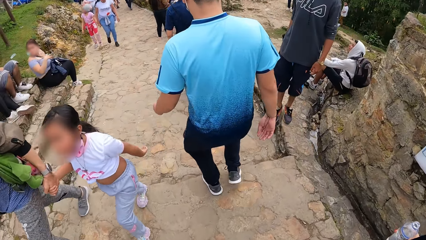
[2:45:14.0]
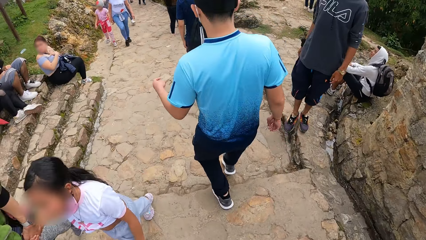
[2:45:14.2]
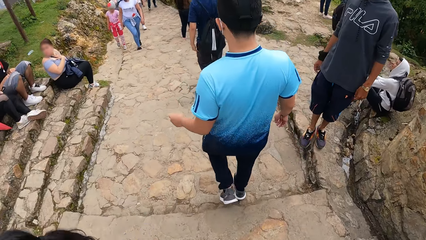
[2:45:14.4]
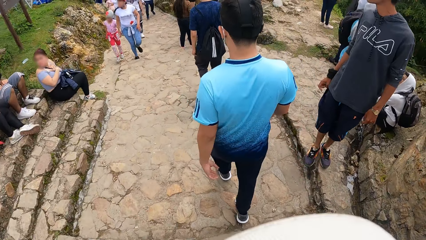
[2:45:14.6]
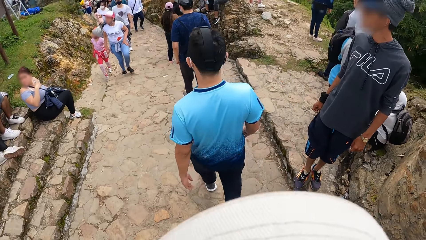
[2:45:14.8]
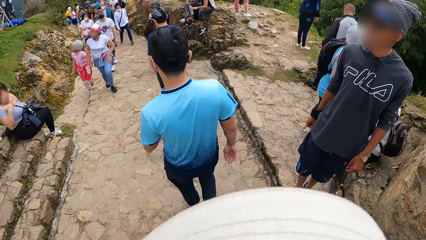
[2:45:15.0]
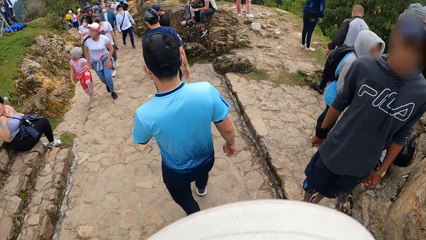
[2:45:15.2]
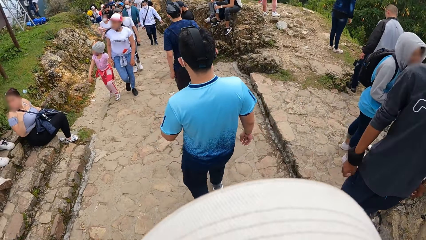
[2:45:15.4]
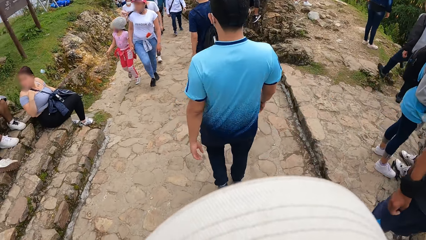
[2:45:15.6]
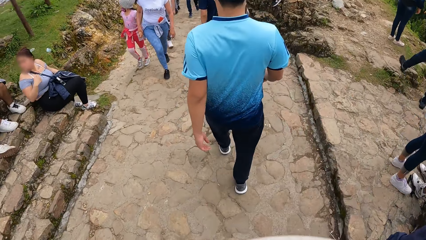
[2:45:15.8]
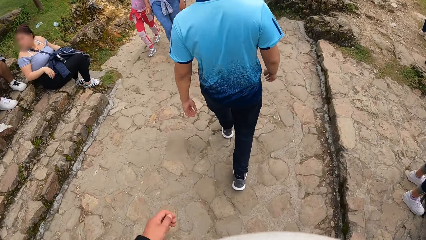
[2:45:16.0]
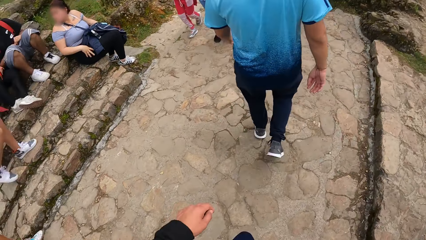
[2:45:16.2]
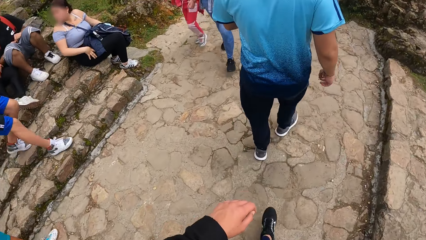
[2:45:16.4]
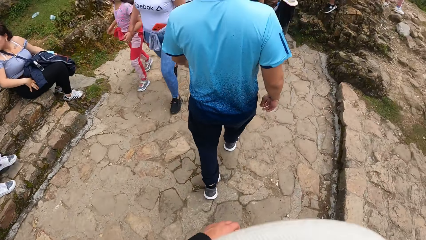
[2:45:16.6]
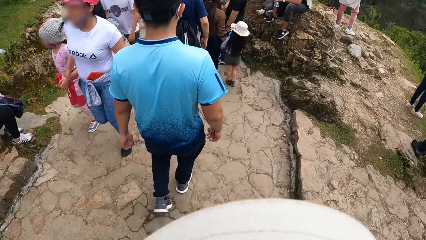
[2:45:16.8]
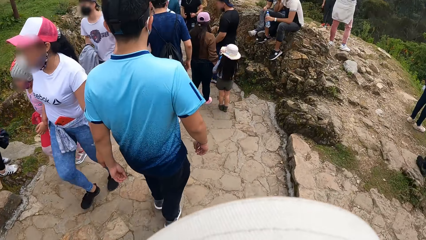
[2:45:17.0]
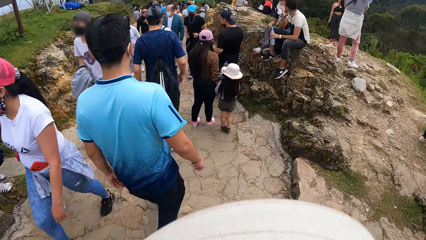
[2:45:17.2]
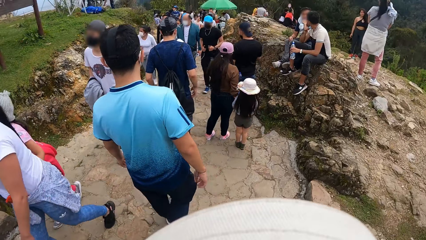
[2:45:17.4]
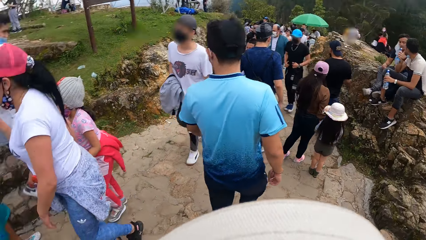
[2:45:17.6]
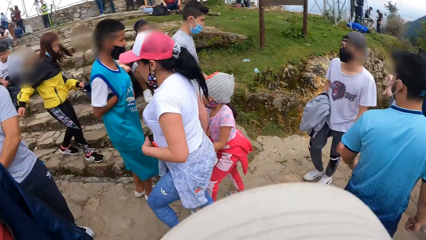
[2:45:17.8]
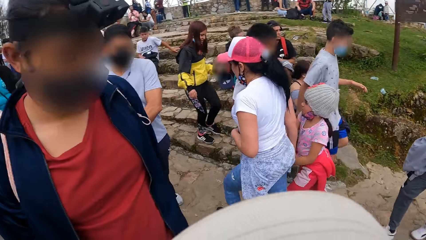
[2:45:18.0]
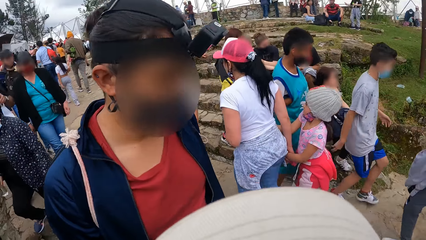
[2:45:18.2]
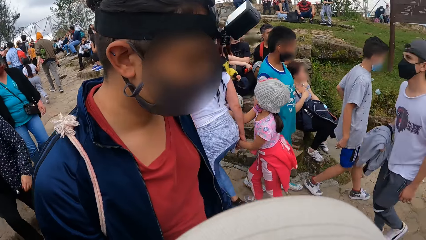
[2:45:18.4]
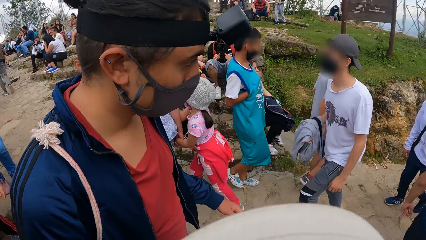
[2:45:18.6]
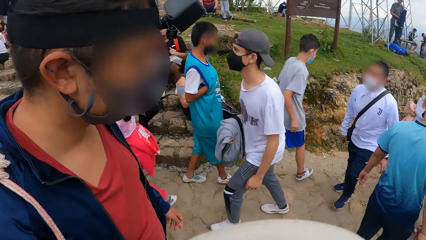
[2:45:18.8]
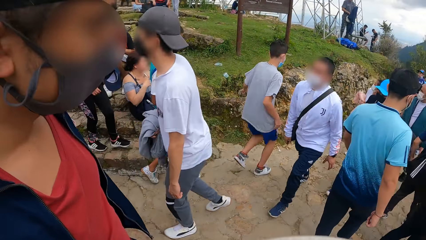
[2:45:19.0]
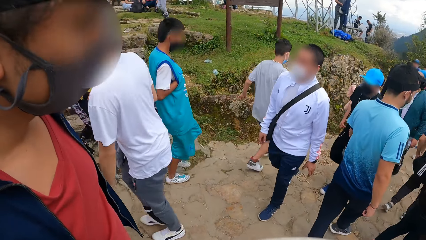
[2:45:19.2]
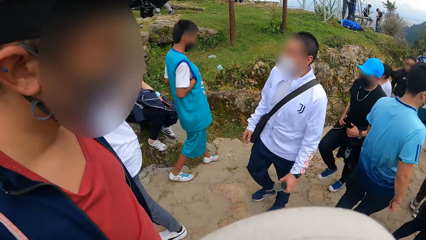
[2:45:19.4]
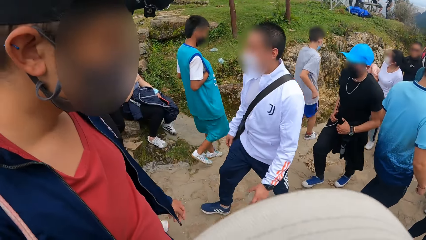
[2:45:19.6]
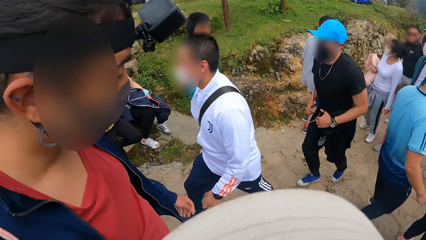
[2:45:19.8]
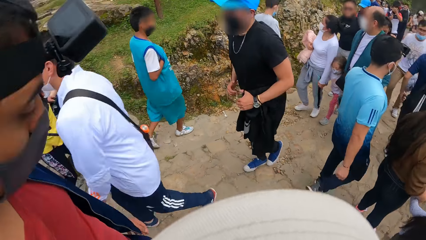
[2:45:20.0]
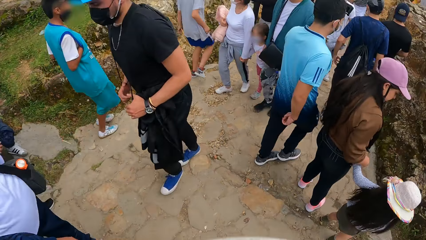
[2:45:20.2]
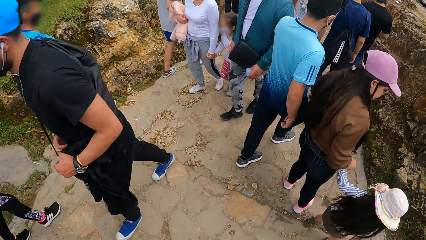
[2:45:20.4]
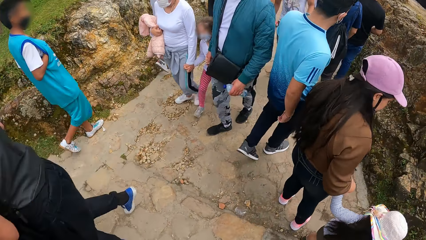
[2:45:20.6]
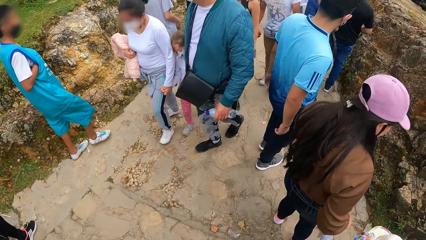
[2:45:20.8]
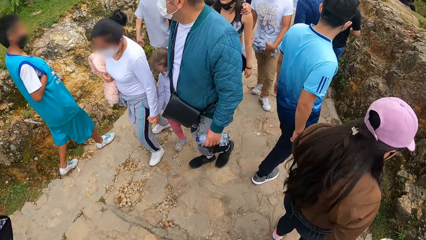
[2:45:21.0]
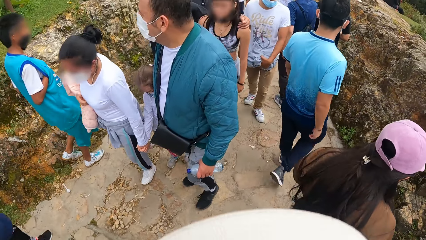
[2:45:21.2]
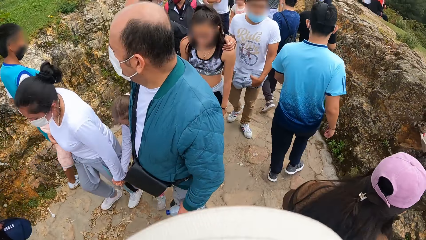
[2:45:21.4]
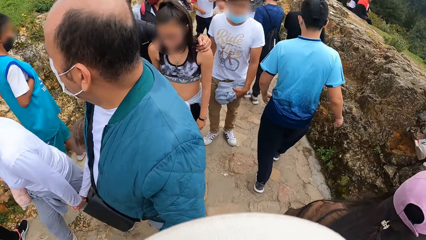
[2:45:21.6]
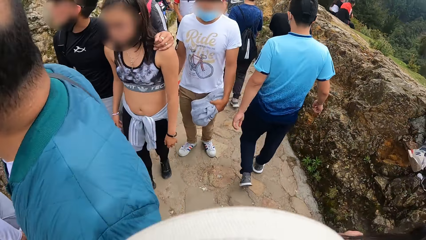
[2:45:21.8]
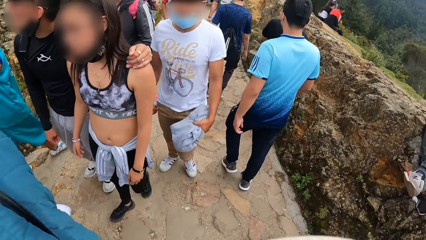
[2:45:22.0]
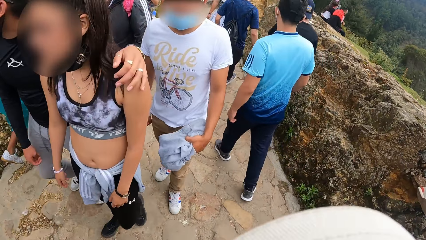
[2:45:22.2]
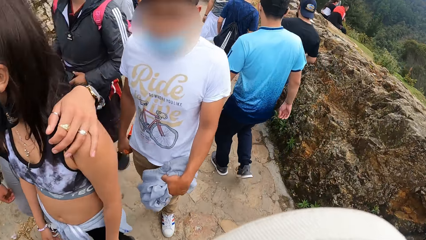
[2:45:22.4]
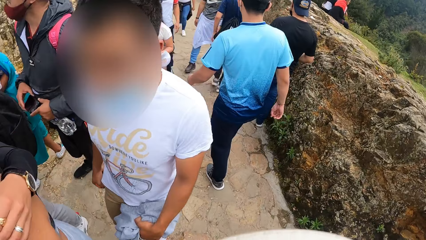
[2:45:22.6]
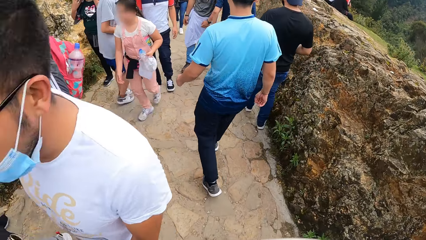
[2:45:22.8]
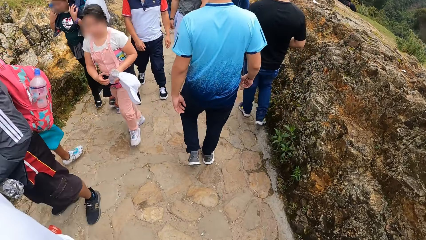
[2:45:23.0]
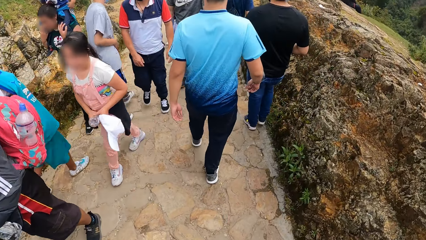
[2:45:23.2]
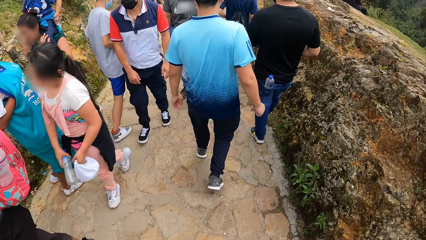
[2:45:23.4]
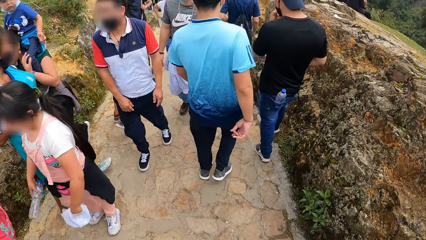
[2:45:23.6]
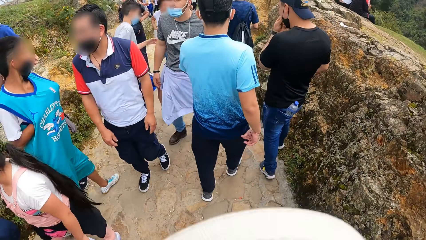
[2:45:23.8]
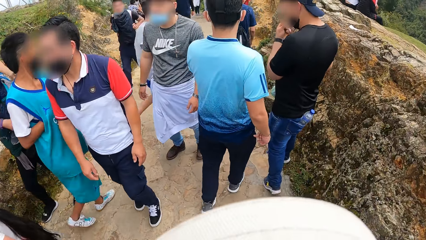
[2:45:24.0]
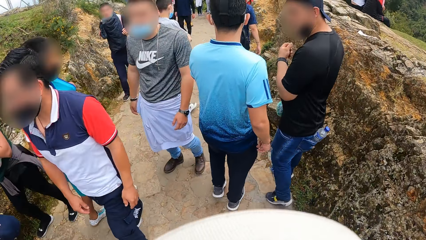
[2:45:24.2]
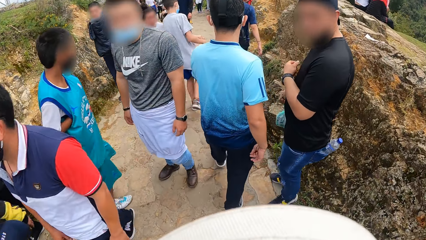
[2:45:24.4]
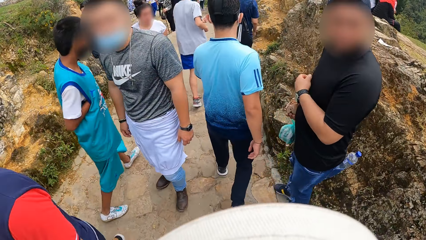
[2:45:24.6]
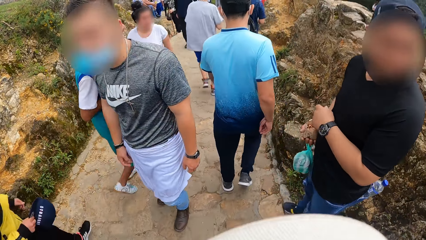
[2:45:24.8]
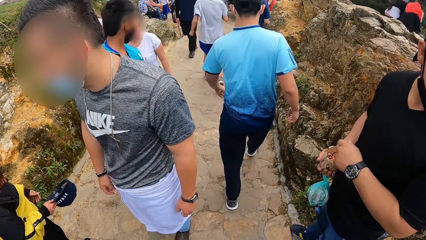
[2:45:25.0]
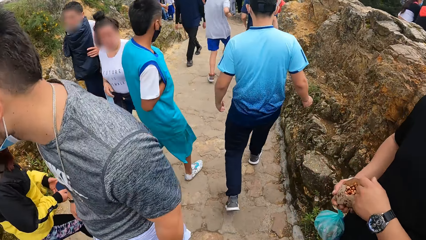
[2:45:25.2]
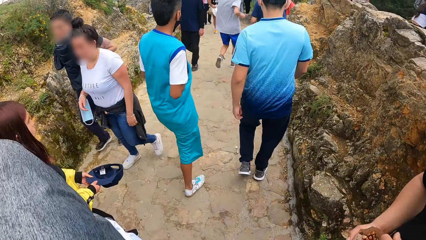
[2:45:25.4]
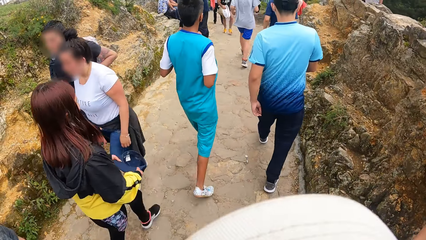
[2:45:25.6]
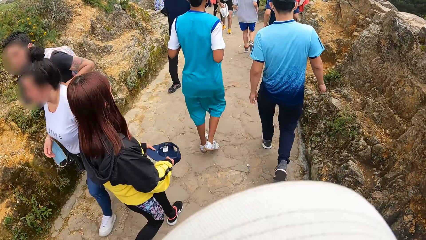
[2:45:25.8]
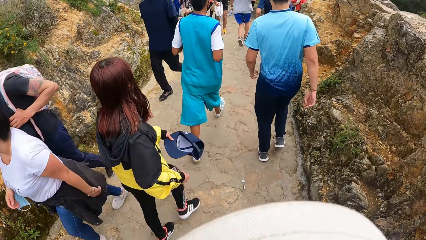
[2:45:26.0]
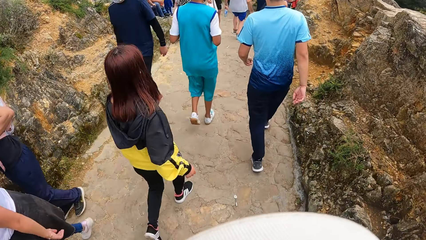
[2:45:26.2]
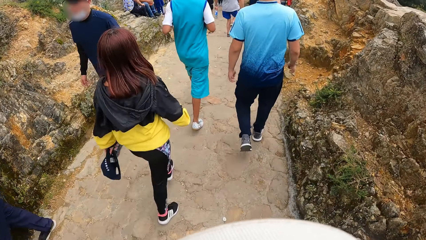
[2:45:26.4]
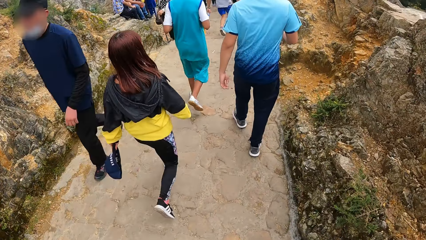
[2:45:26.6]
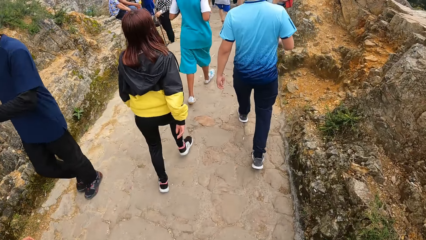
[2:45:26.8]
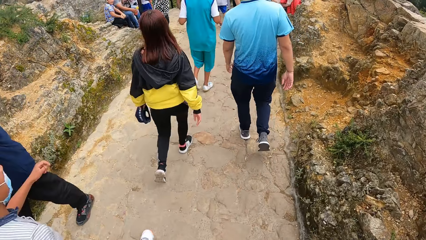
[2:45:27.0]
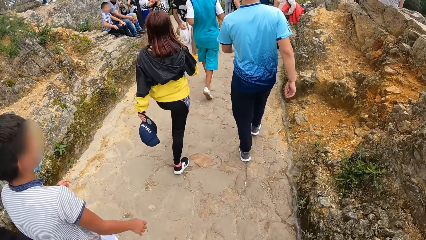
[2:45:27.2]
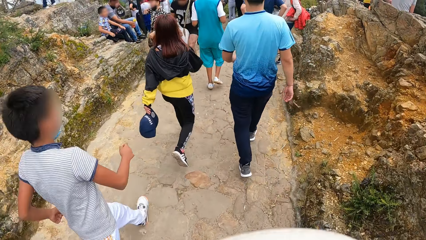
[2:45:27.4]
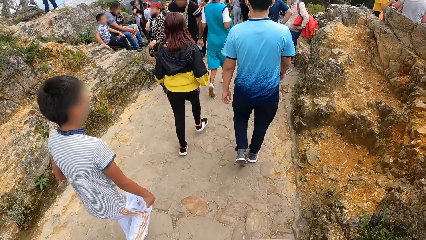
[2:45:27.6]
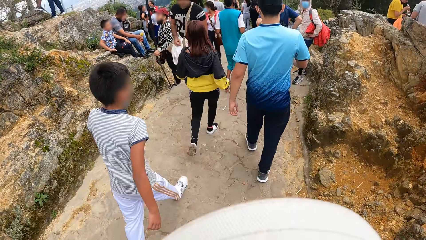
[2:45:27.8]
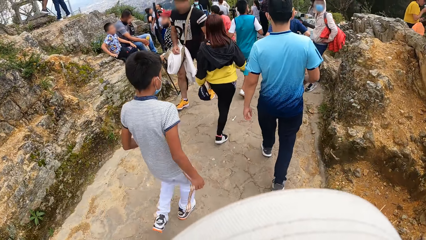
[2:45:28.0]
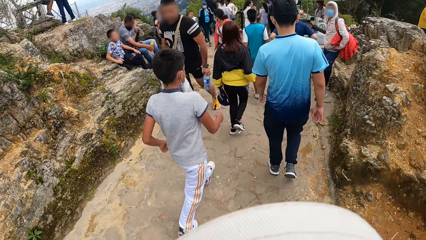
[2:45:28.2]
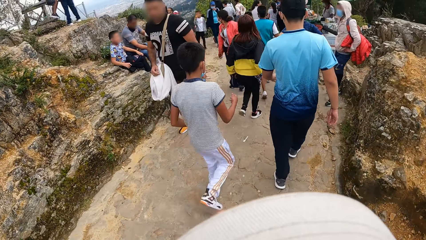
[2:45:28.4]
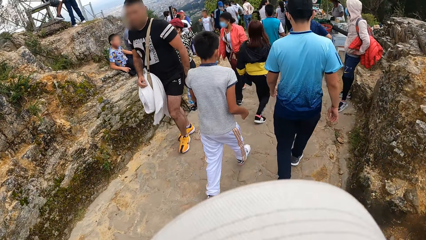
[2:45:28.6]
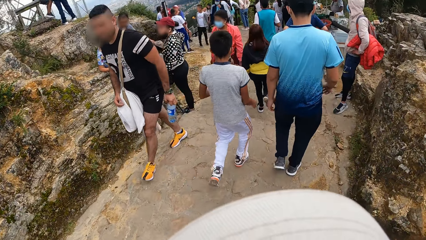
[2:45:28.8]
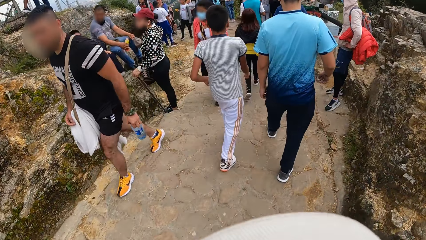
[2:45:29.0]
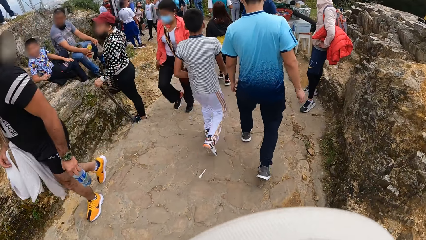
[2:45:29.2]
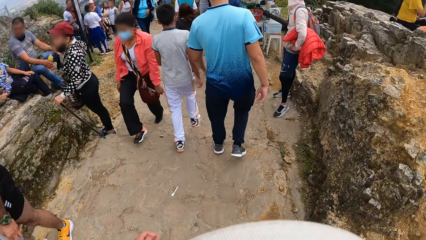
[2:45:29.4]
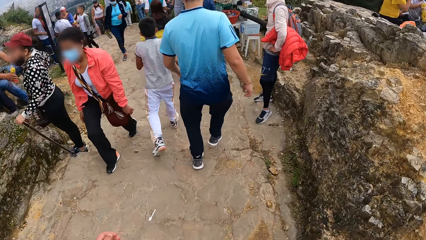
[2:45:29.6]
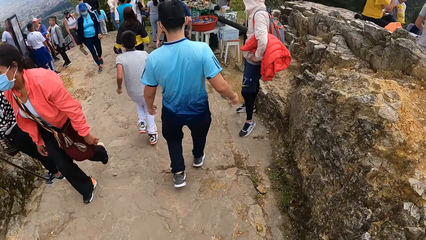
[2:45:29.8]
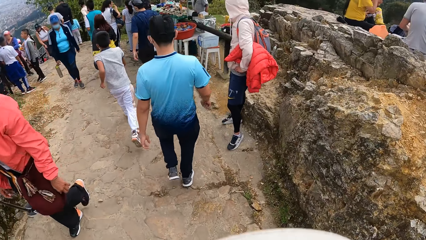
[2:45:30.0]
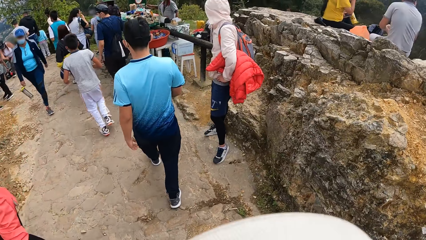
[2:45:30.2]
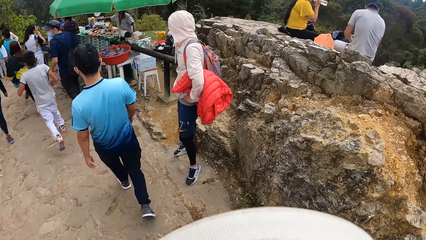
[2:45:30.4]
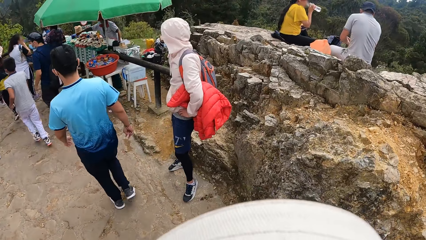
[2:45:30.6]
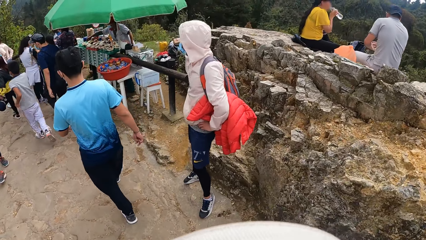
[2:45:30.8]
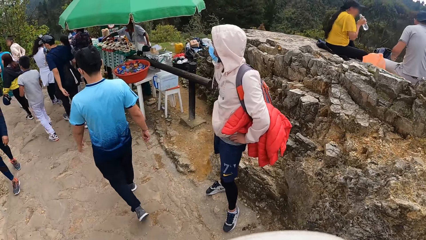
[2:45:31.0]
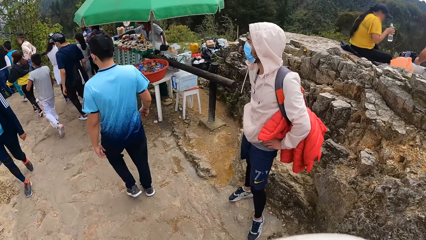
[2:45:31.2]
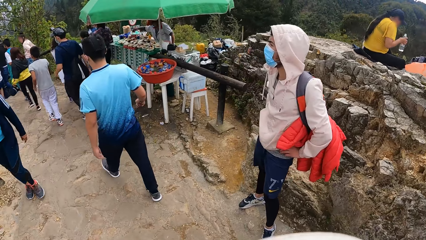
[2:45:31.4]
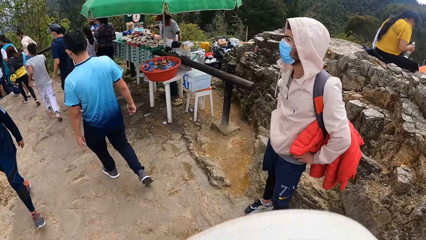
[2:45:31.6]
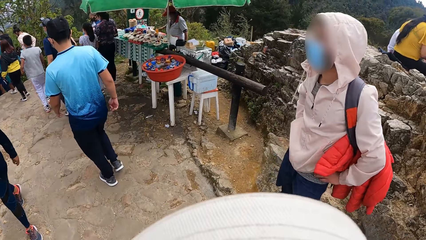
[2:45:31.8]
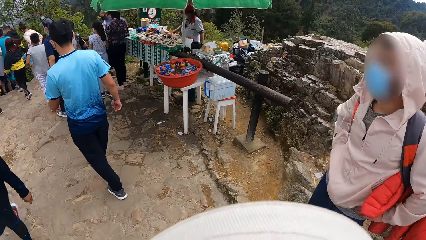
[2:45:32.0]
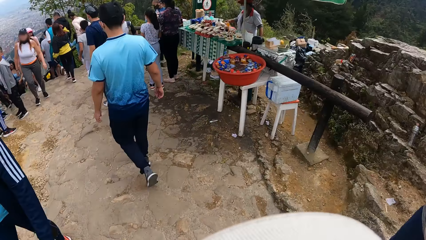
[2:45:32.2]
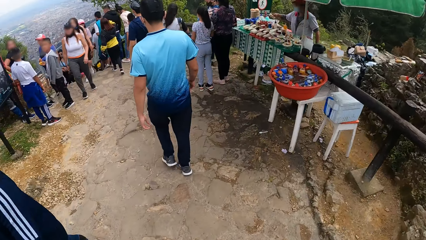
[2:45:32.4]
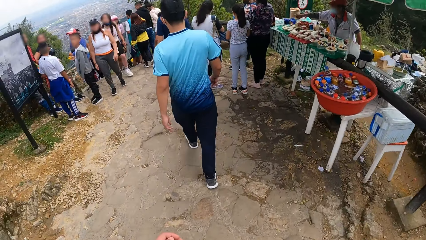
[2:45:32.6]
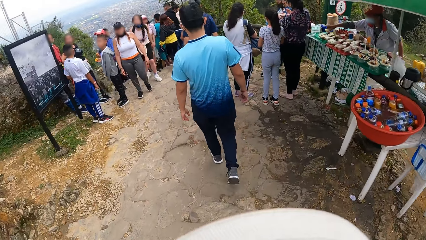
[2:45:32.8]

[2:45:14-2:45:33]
The camera wearer walks down the stairs. They walk on the pavement. They look around. They walk on the pavement.
